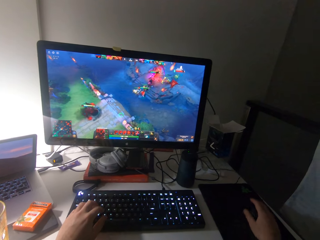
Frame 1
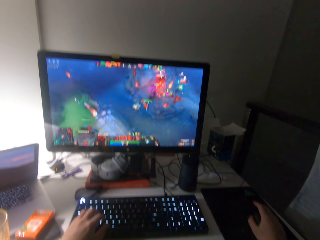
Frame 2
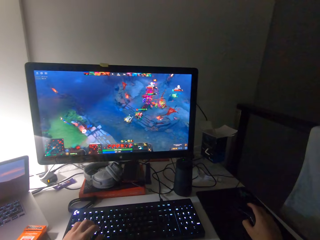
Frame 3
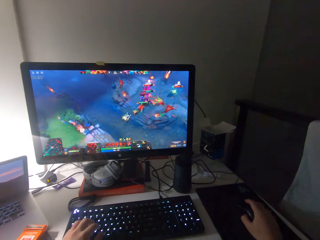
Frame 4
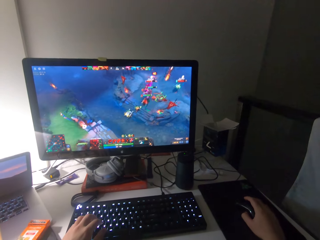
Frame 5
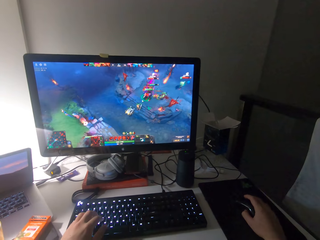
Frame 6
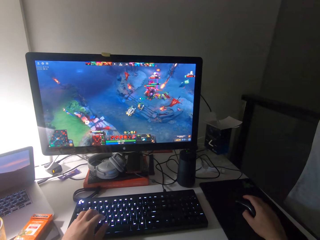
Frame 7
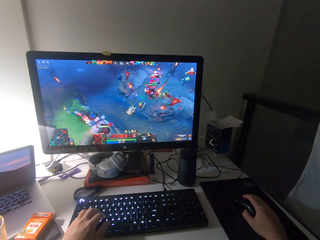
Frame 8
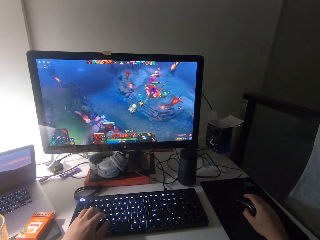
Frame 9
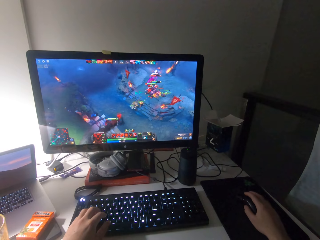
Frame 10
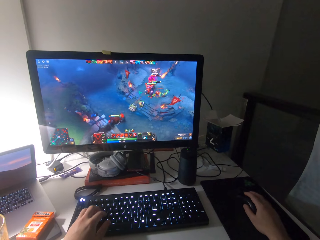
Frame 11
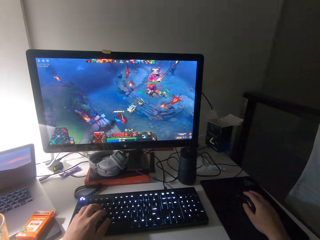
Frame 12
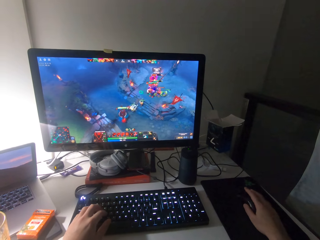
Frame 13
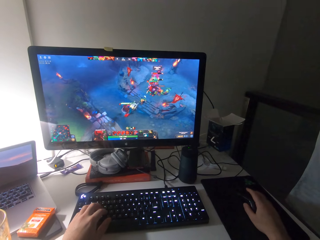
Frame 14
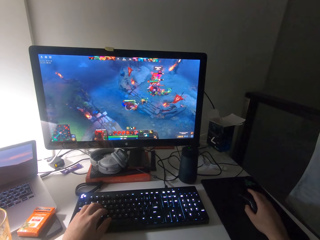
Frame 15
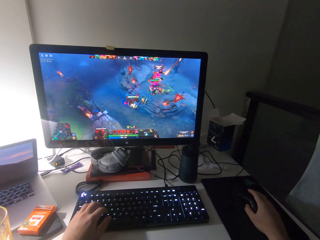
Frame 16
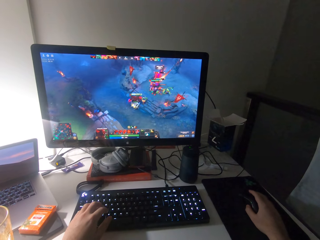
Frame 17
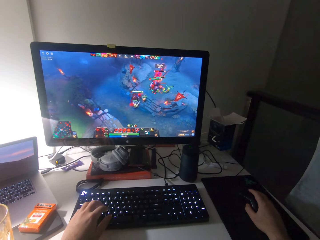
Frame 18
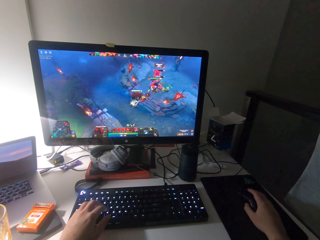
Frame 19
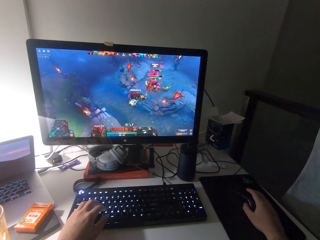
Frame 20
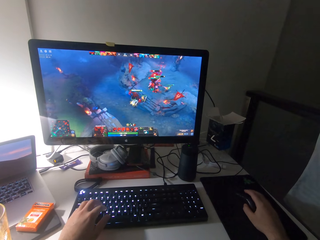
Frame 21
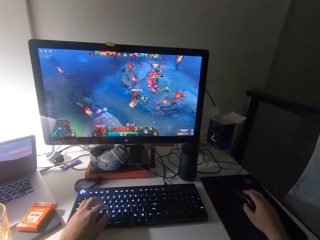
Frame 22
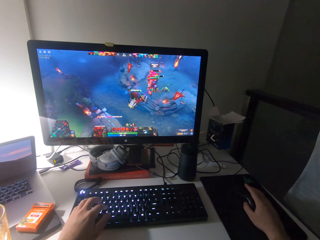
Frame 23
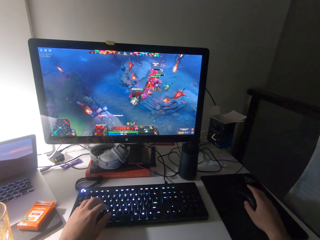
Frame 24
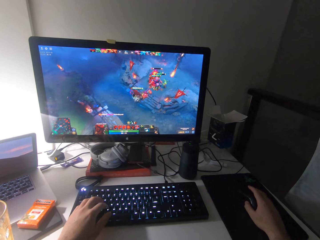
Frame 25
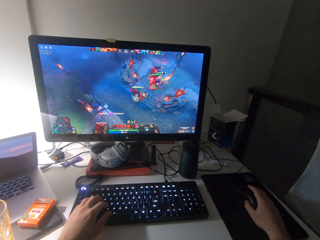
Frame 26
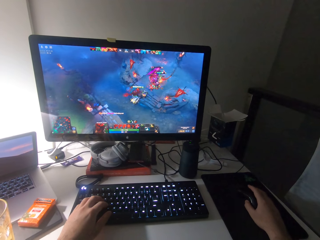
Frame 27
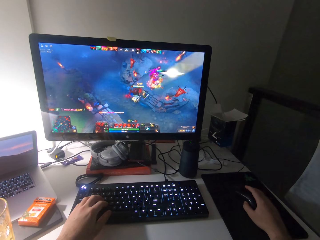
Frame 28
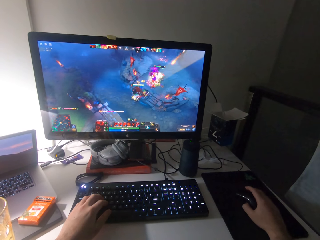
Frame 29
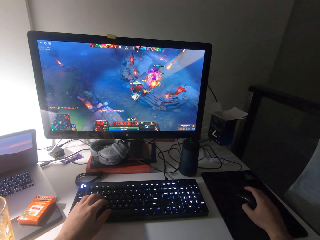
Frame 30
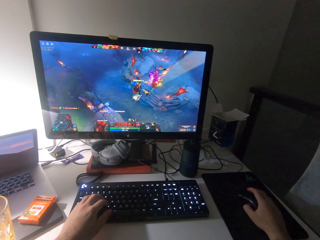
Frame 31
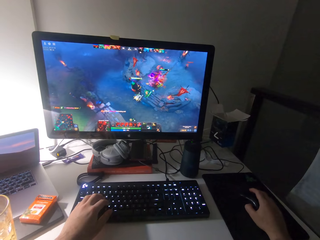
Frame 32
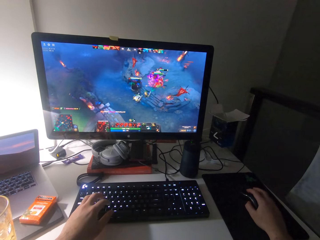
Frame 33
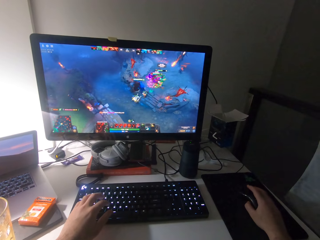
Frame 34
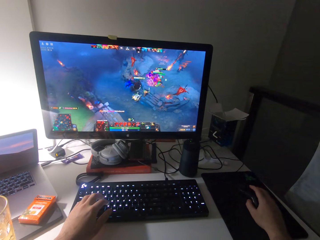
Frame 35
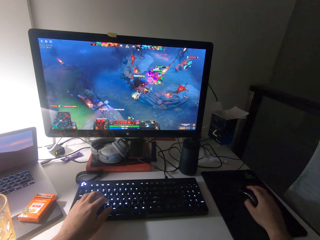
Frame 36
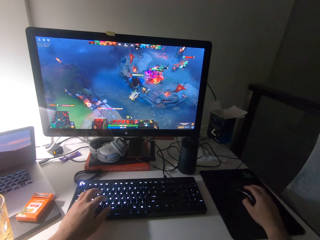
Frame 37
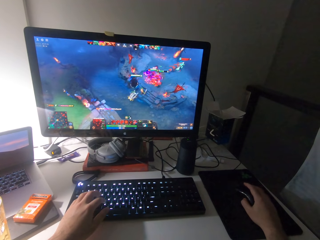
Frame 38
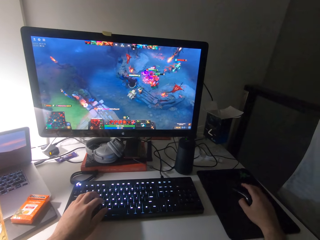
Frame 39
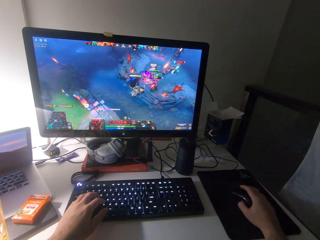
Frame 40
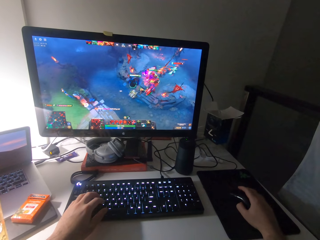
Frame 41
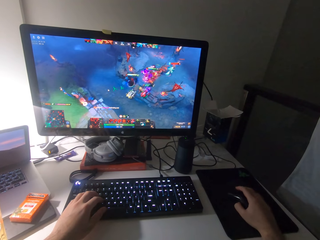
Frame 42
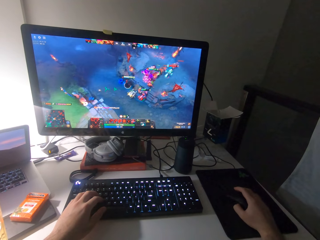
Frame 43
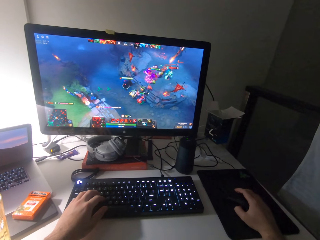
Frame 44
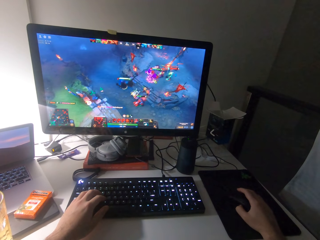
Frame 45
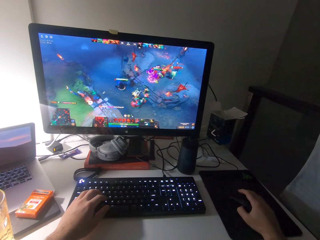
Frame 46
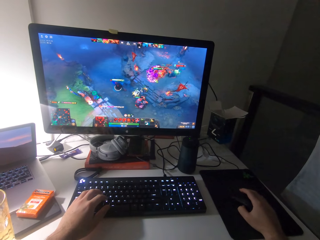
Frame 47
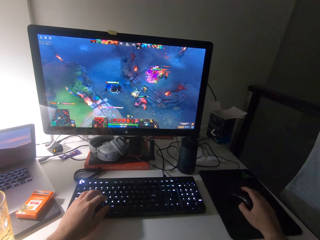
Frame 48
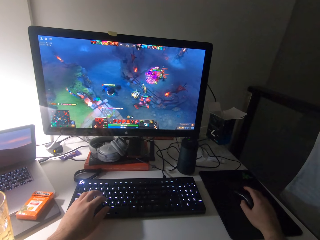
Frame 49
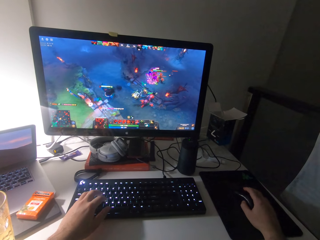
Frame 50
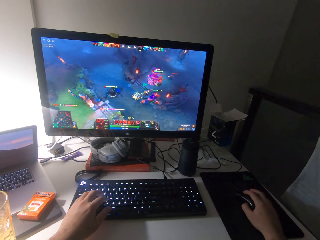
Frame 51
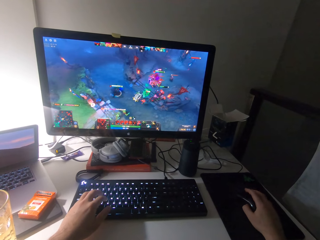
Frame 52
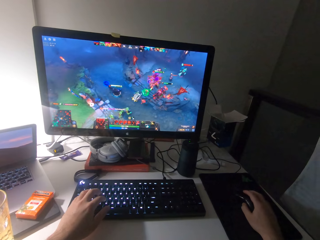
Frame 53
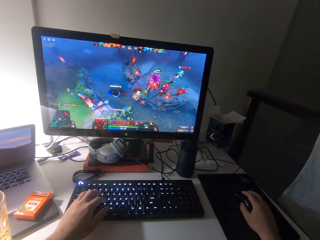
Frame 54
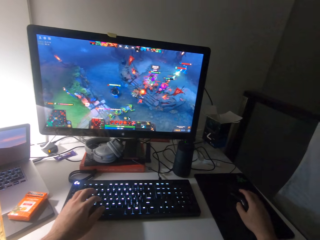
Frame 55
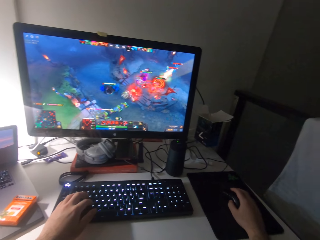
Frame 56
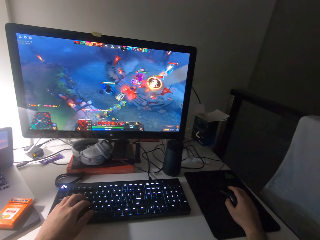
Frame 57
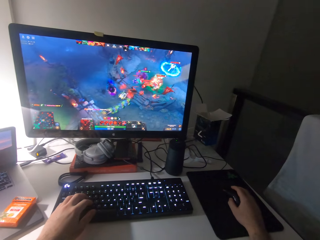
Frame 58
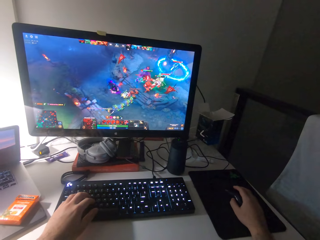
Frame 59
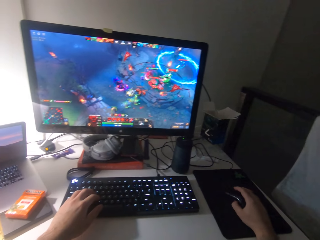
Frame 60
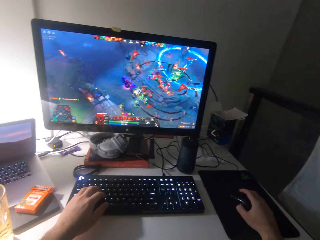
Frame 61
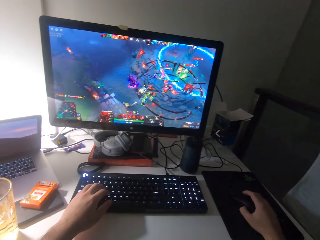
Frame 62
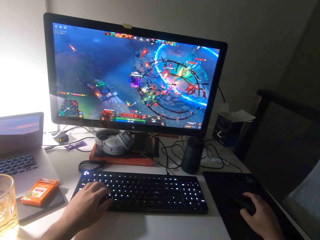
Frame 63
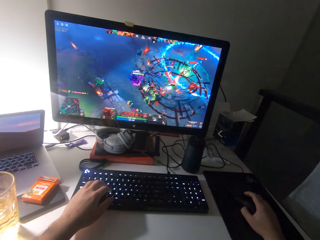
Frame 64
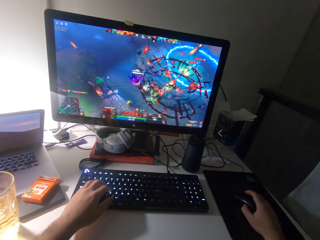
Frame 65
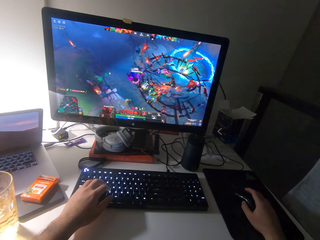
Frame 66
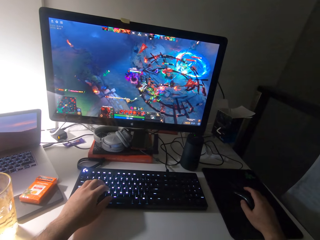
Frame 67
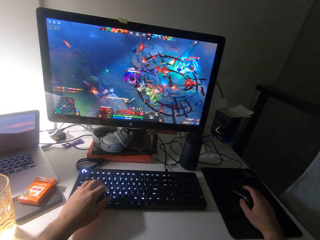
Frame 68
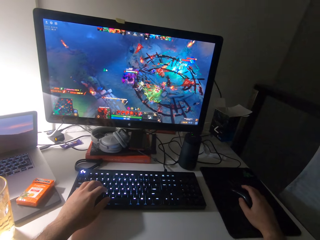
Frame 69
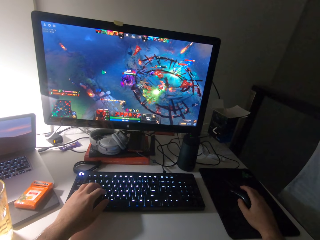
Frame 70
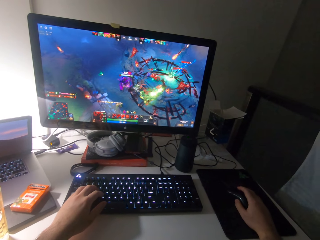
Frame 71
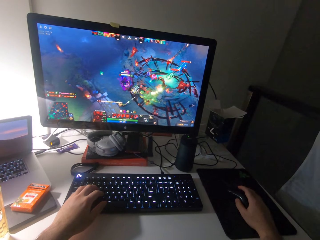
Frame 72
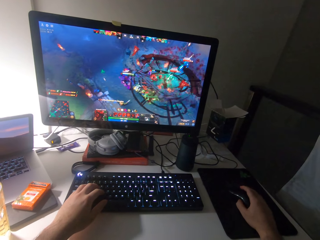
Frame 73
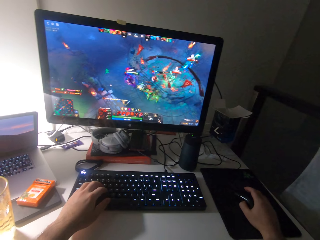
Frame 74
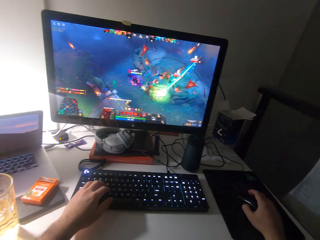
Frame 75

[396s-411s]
The camera wearer presses the keyboard. They scroll a mouse. They press the keyboard. They scroll the mouse. They press the keyboard. They scroll the mouse.

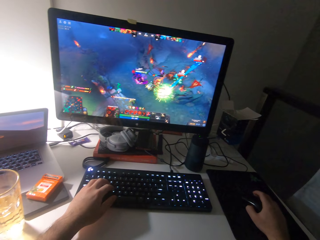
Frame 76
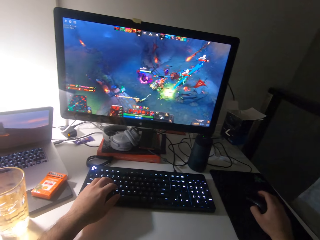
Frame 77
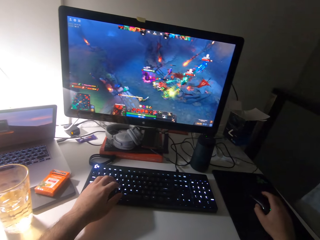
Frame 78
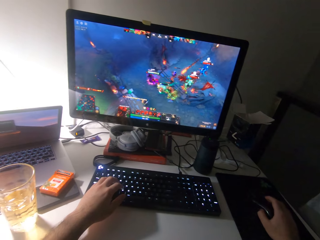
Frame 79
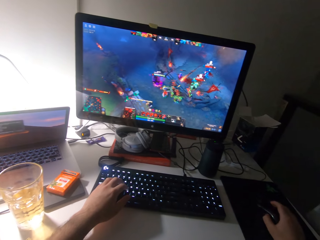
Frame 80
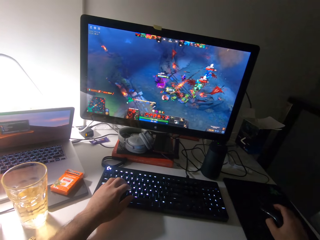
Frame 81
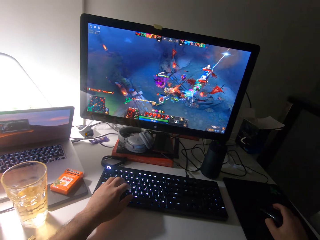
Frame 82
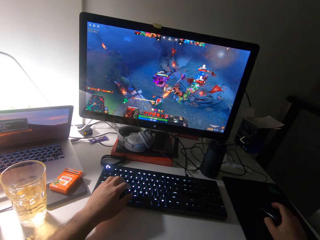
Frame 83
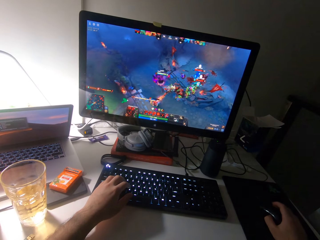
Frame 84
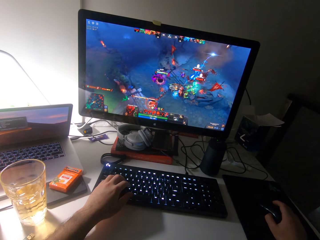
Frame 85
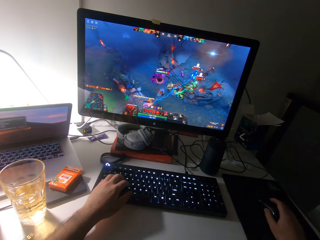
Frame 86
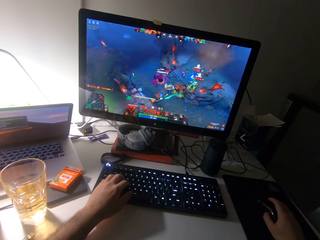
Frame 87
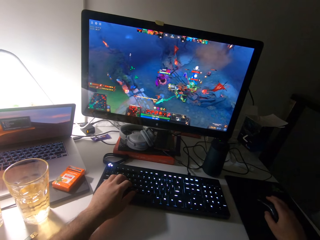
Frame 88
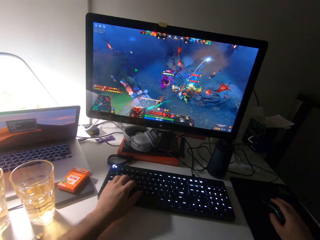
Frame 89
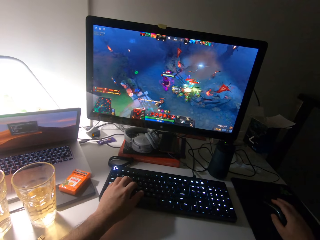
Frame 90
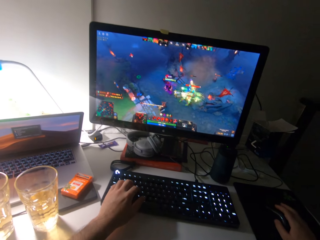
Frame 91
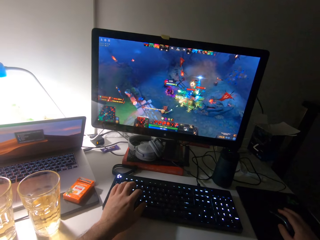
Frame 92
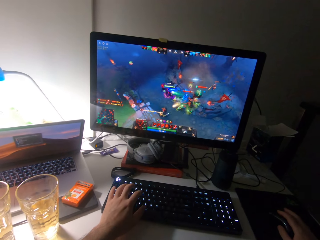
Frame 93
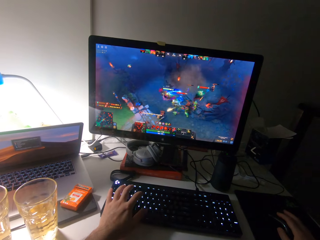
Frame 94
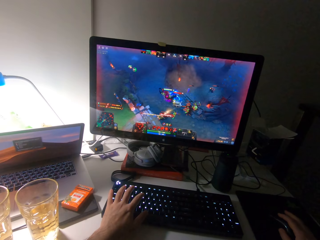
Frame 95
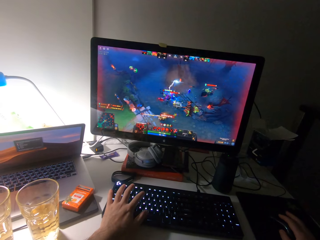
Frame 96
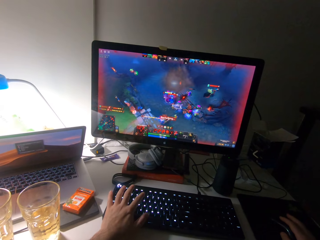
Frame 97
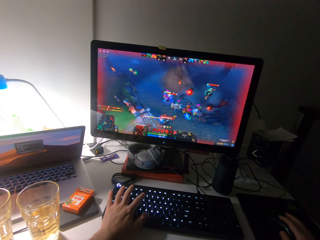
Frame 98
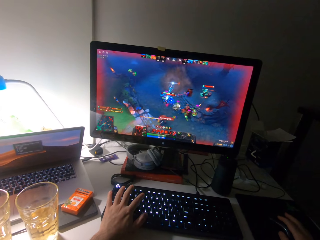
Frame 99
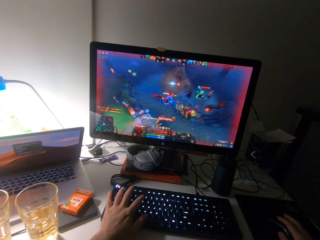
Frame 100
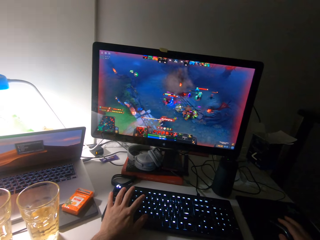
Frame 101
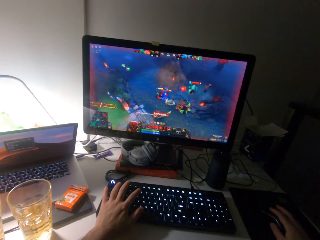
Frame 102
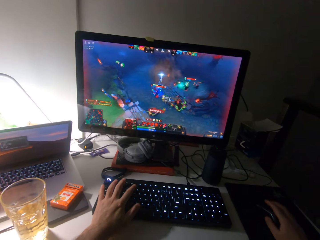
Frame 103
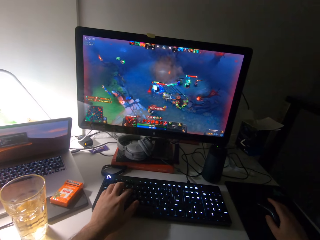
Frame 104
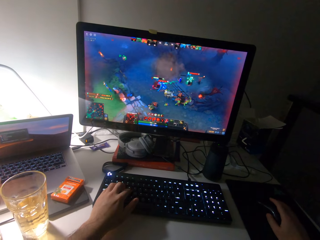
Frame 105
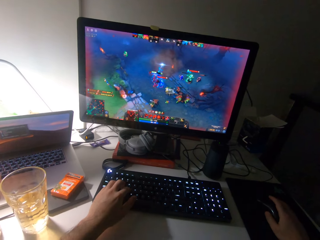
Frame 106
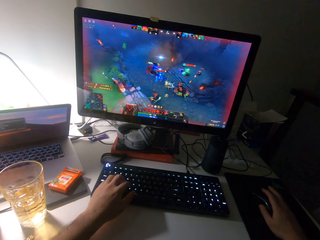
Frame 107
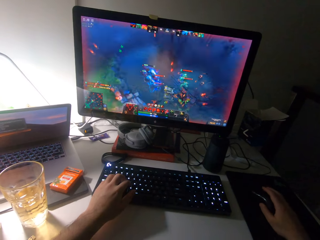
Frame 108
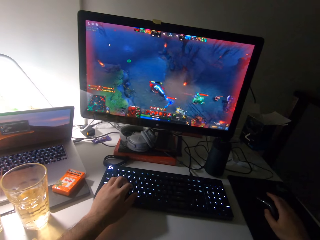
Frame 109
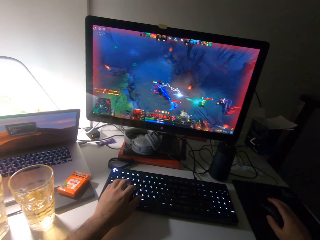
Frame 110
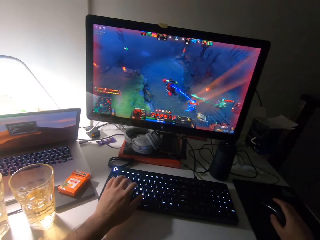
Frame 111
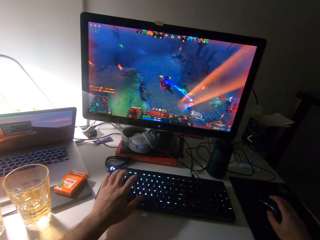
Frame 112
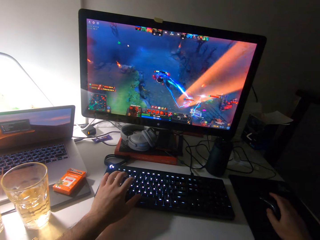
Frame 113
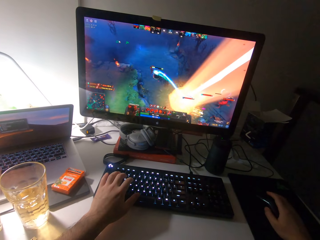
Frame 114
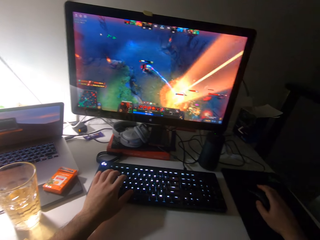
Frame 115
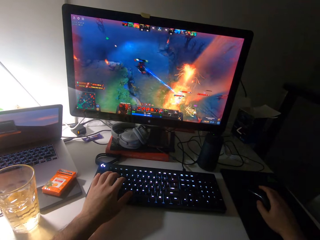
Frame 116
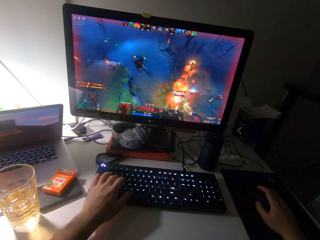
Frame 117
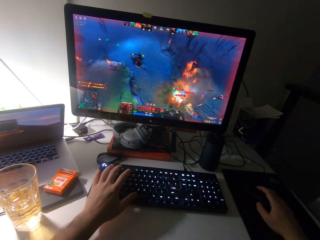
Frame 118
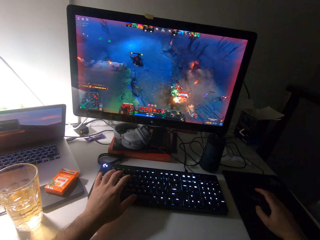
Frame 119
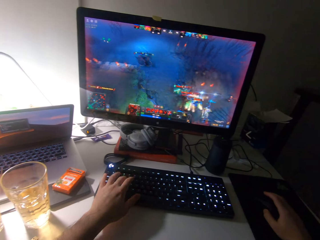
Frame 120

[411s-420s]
The camera wearer presses the keyboard. They scroll a mouse.
